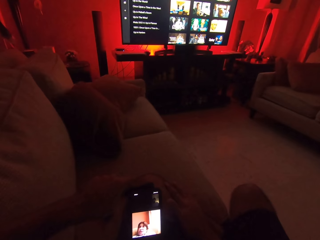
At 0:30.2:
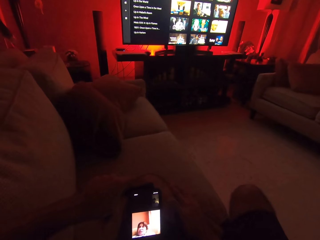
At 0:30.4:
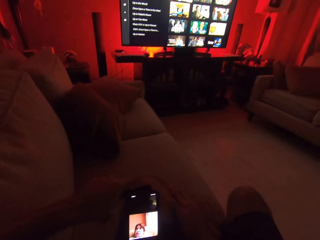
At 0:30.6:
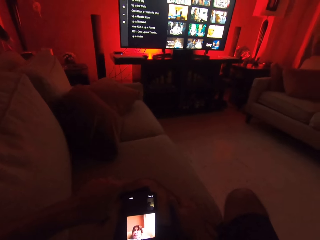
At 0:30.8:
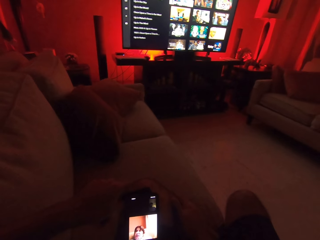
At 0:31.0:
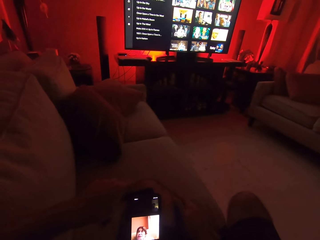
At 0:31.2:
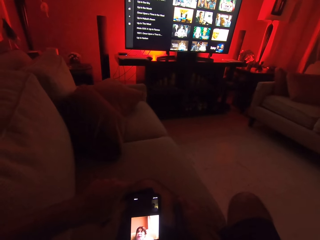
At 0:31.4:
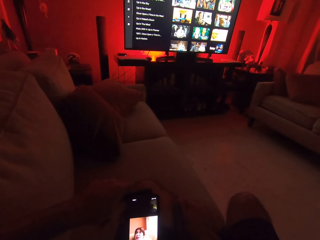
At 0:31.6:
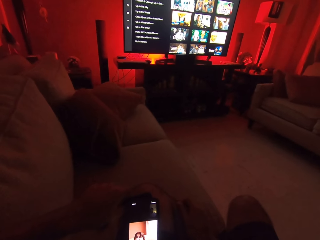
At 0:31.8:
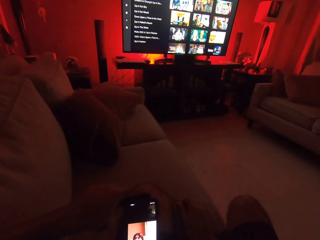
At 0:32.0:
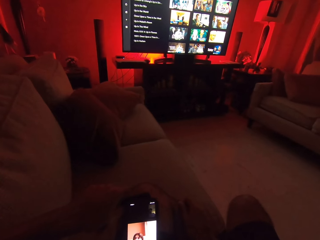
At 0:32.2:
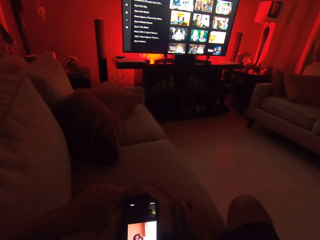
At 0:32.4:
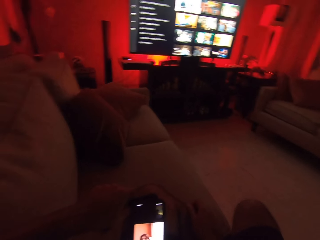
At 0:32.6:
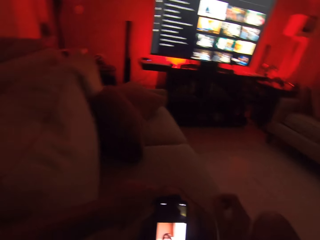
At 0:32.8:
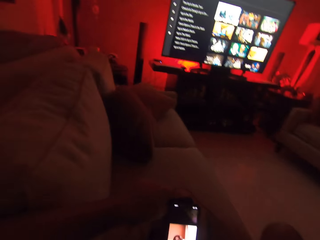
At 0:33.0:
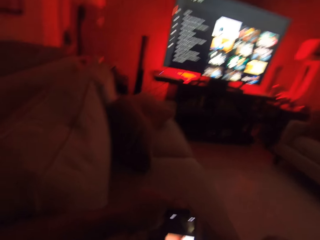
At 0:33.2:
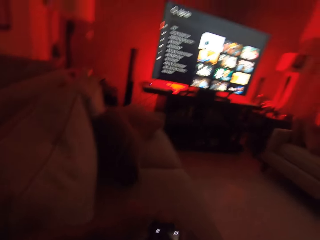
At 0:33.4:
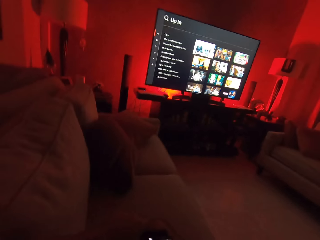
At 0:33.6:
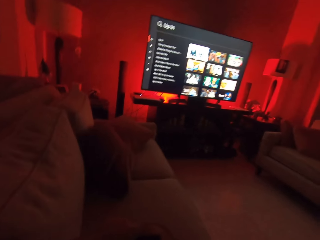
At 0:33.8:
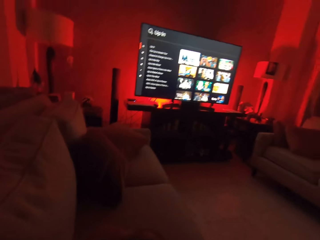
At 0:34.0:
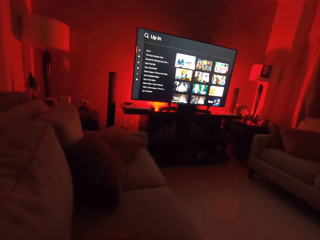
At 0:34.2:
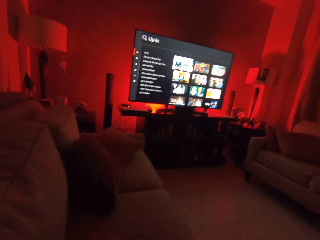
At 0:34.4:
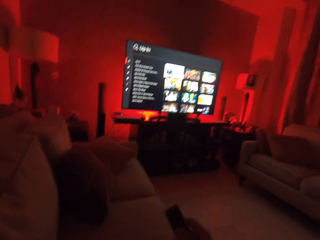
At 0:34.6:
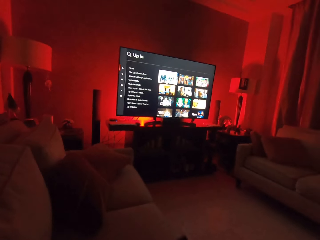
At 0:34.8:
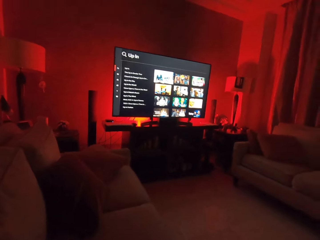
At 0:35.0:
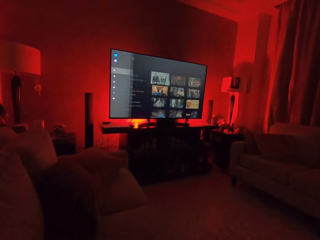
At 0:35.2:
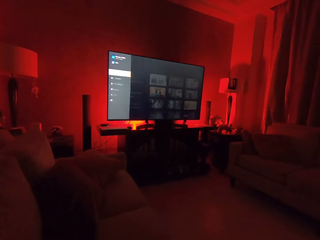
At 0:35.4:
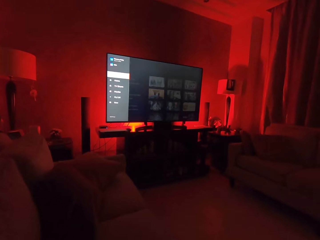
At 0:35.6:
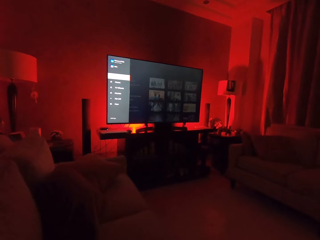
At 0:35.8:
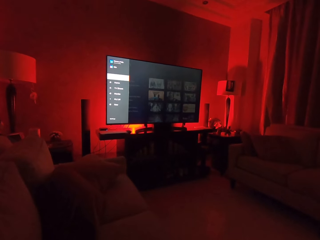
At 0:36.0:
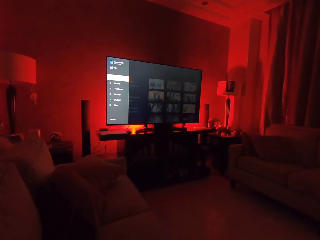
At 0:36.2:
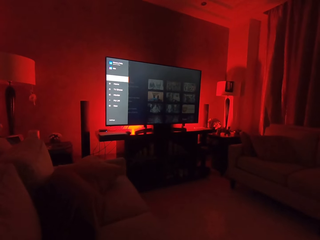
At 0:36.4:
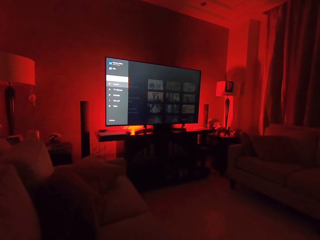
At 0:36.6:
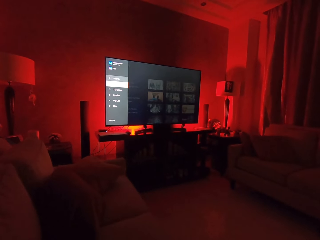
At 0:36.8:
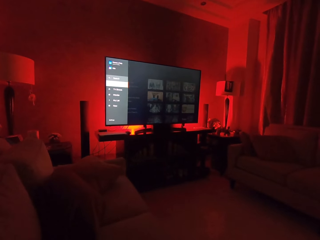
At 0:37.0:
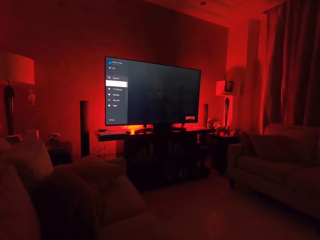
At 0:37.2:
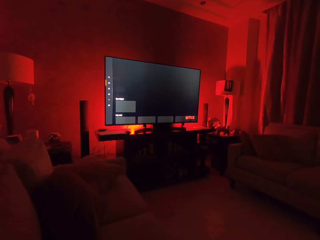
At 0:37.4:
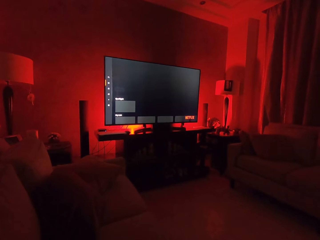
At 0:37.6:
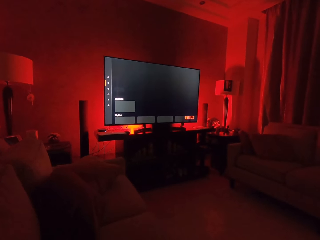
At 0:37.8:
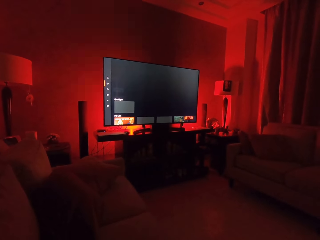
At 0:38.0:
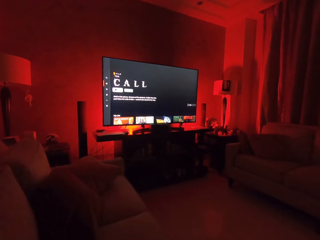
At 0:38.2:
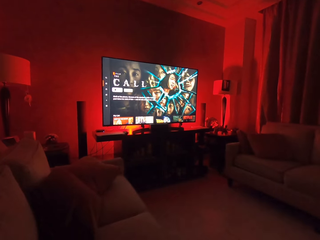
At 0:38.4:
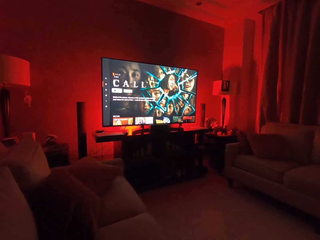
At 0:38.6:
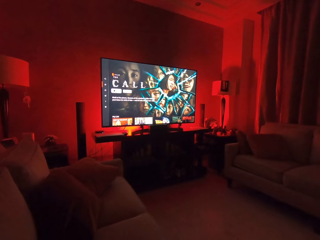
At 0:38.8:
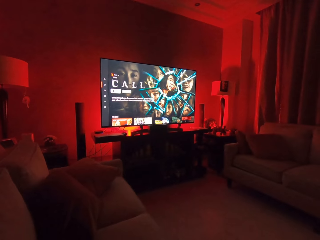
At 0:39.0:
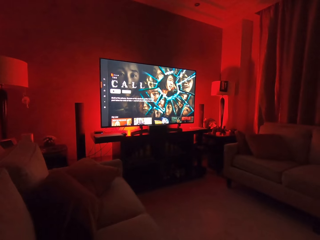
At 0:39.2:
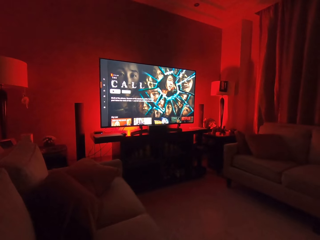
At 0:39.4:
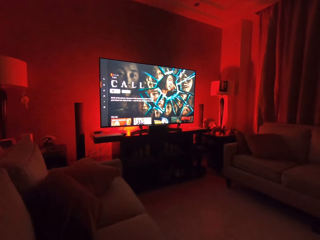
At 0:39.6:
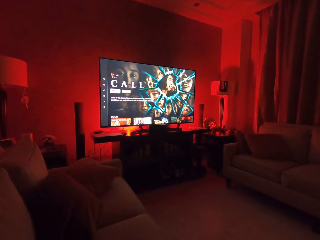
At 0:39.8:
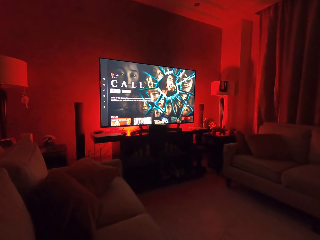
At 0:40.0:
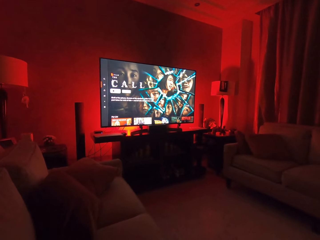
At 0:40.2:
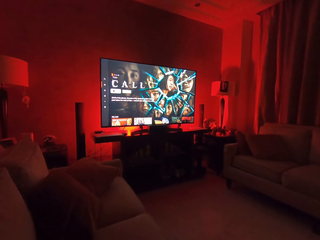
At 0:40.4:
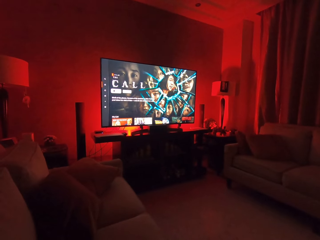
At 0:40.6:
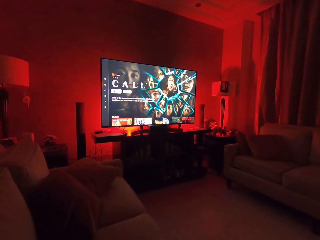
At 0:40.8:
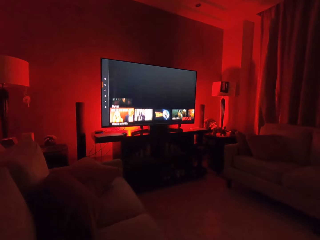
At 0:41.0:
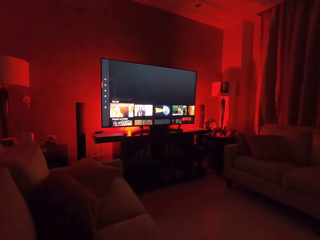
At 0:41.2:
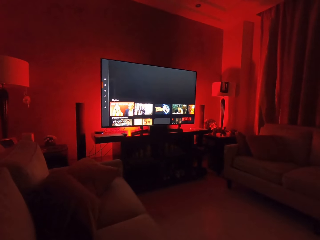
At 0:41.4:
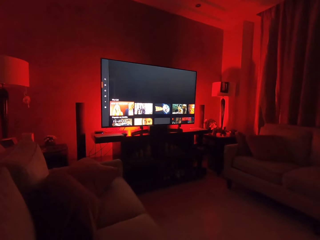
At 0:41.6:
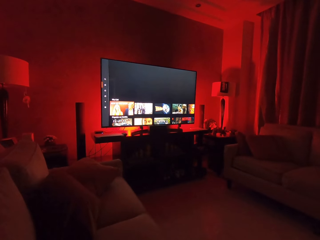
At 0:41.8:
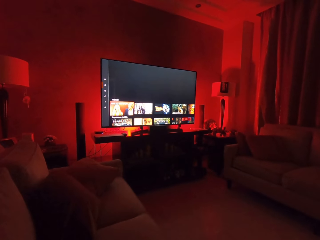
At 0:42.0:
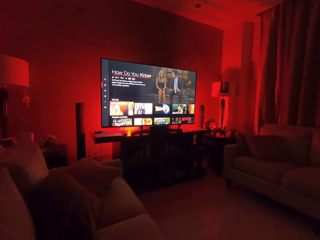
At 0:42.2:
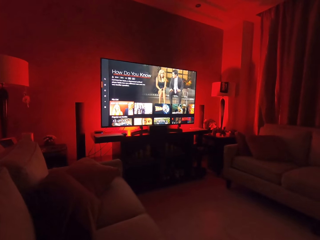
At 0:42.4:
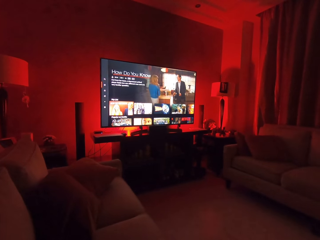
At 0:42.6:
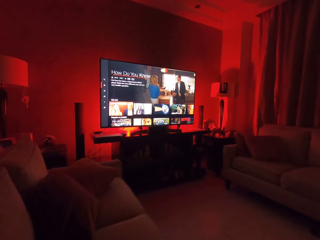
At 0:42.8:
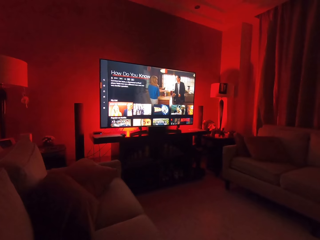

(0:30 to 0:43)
The camera wearer stares at his cellphone. He takes the remote control. He stares at the television. He operates the television with the remote control. He converses. He scrolls on the television with the remote control. He stares at the television.

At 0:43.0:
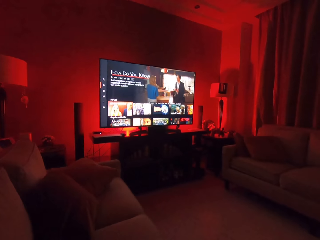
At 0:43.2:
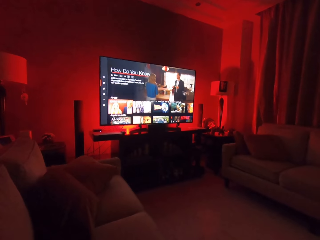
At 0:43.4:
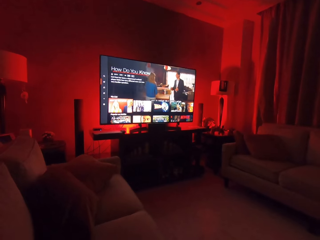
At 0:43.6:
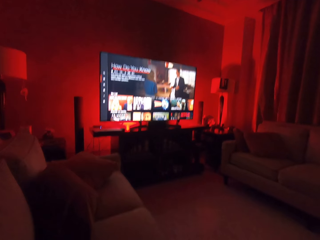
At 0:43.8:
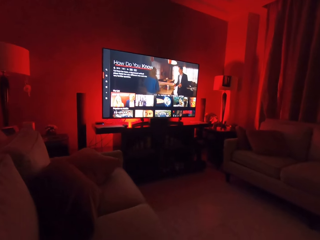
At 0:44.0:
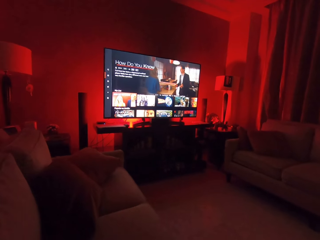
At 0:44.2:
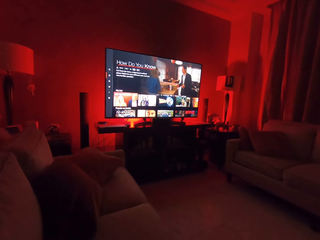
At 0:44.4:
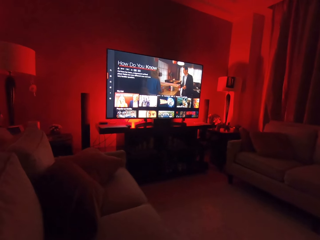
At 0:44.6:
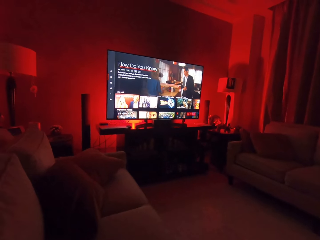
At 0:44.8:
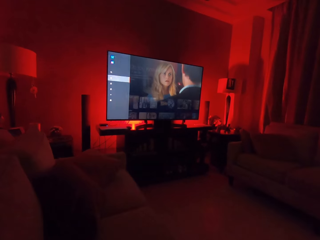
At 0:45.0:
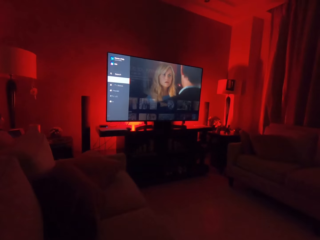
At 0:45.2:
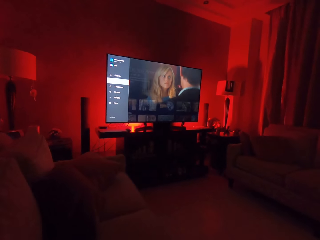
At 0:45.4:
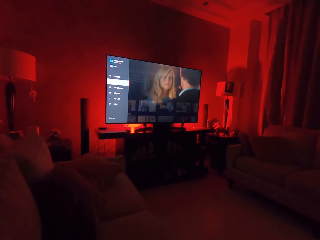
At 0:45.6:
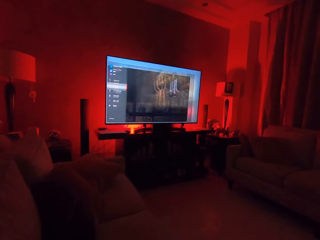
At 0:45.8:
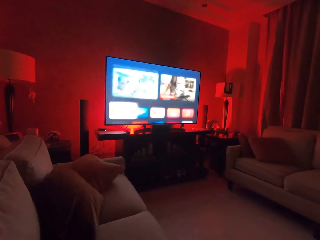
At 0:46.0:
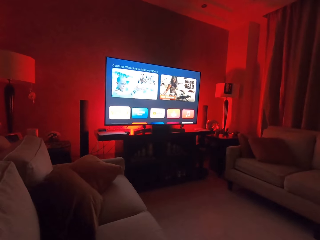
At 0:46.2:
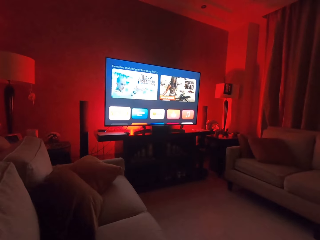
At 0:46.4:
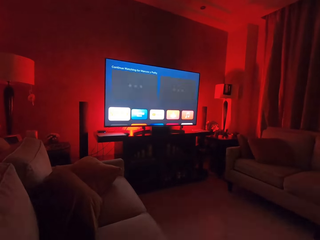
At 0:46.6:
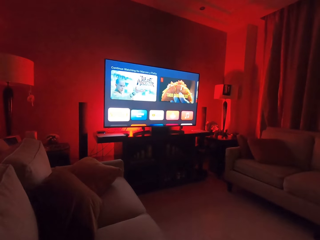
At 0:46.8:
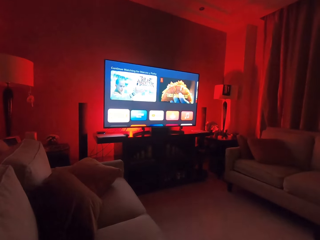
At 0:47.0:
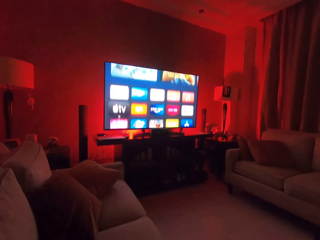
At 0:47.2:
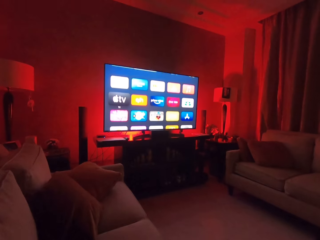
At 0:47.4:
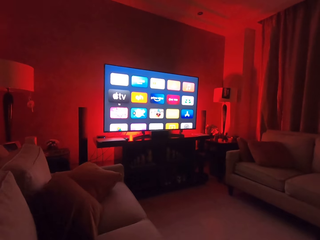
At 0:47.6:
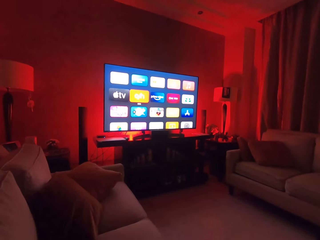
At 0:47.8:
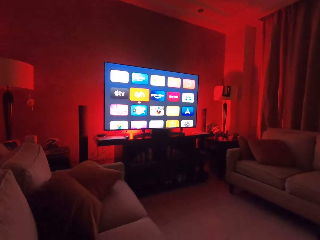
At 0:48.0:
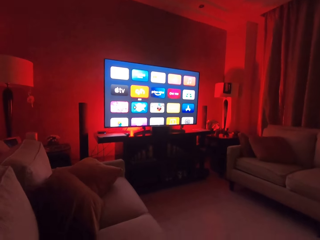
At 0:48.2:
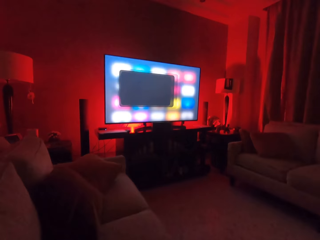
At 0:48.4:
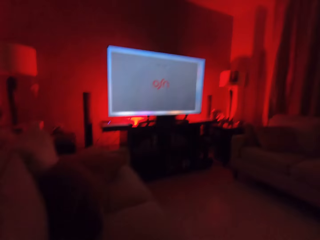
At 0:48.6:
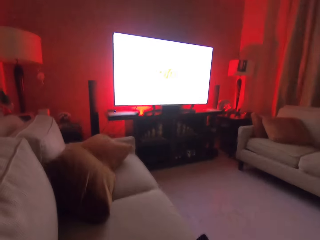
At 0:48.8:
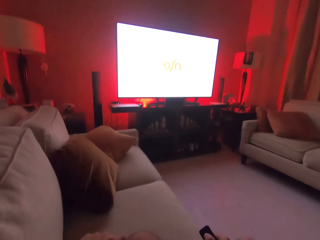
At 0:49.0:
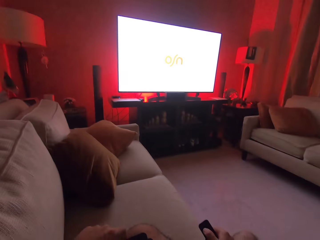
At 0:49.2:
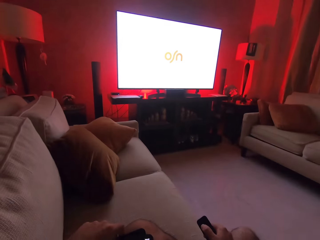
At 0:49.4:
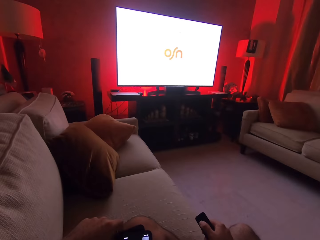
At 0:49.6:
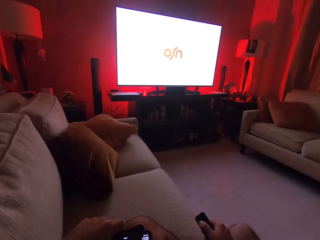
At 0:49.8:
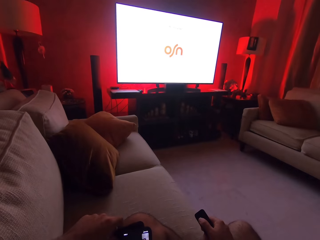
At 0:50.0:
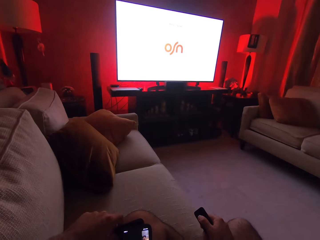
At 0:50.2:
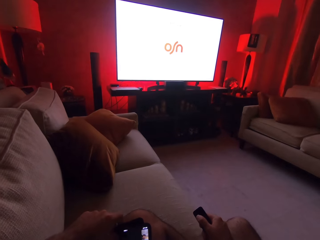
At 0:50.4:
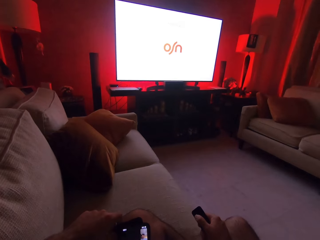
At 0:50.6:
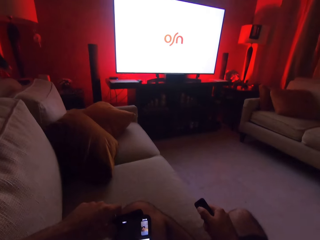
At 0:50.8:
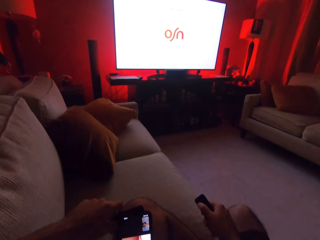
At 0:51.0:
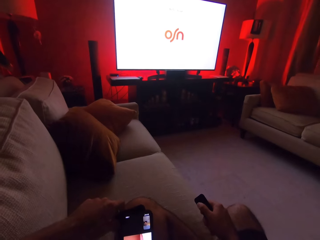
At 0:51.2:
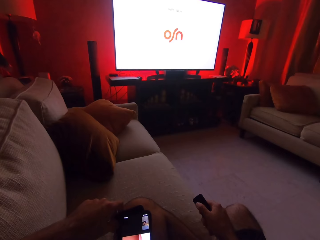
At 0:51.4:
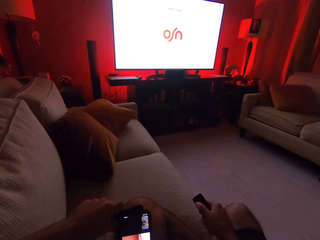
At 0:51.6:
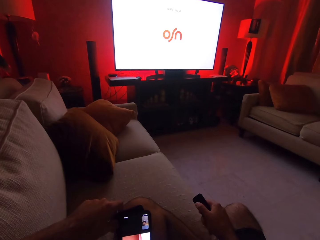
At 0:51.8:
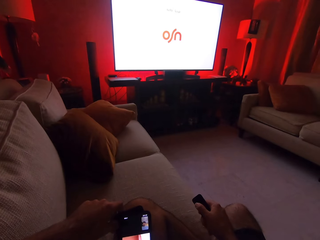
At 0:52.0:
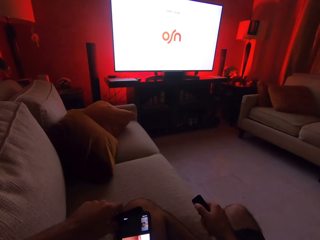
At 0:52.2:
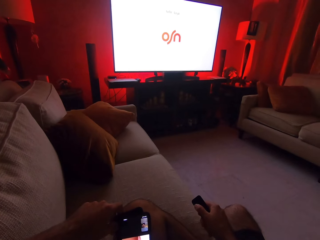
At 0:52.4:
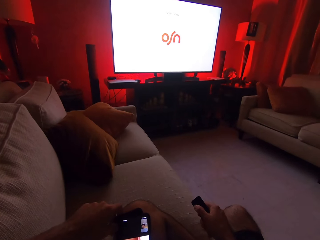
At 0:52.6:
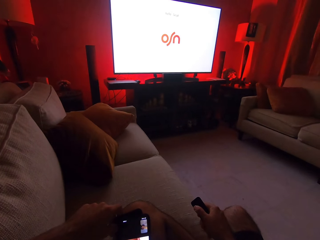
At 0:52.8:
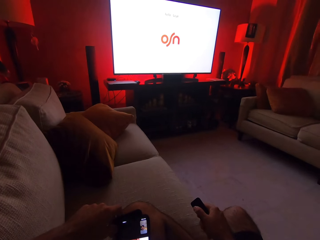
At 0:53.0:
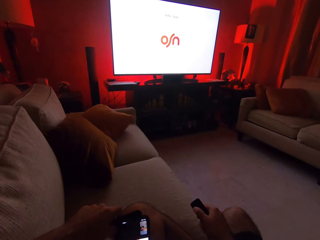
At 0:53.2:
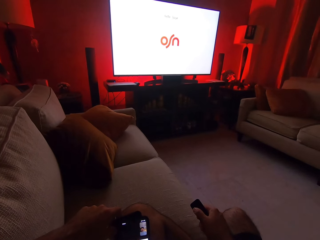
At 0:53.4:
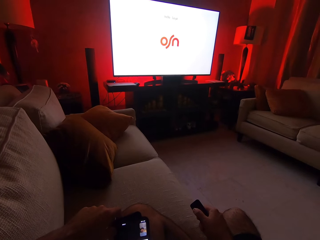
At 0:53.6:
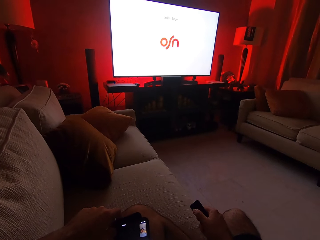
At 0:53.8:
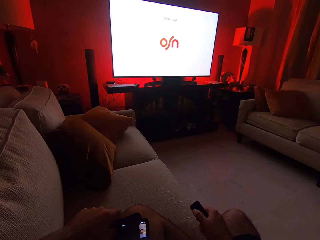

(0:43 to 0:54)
The camera wearer converses with a woman. They scroll on the television with a remote control. They converse with the woman. They scroll on the television with the remote control.
